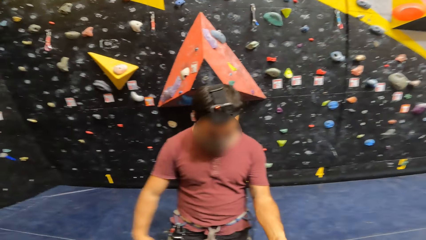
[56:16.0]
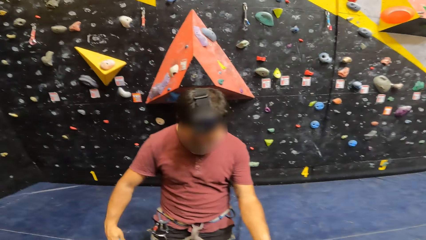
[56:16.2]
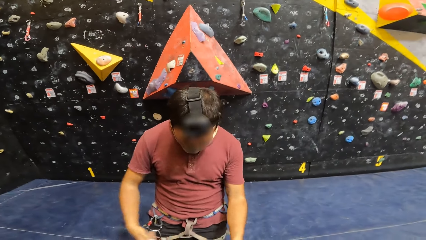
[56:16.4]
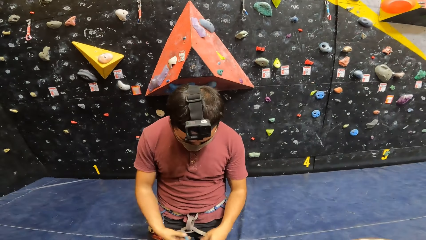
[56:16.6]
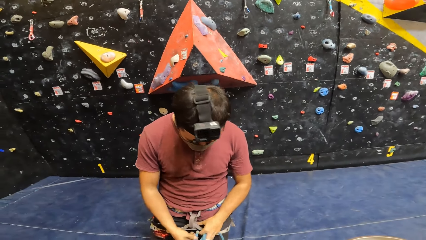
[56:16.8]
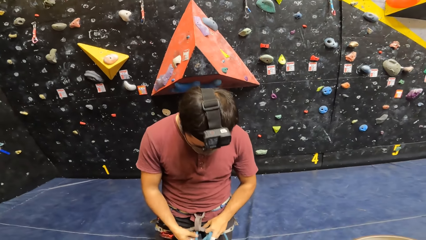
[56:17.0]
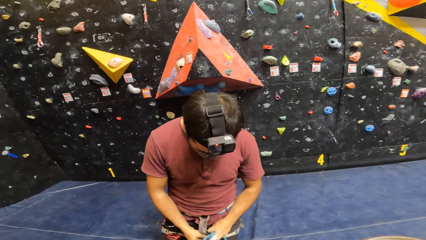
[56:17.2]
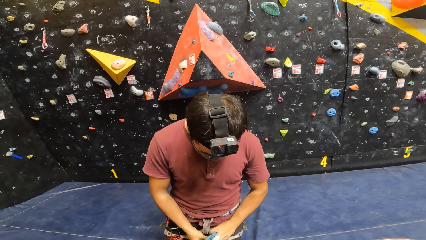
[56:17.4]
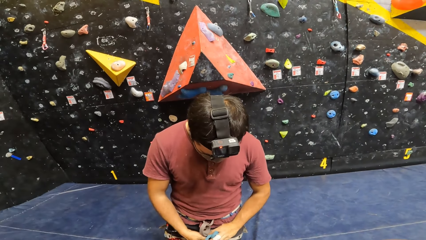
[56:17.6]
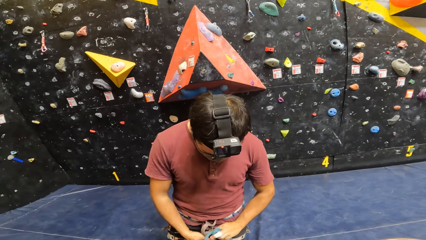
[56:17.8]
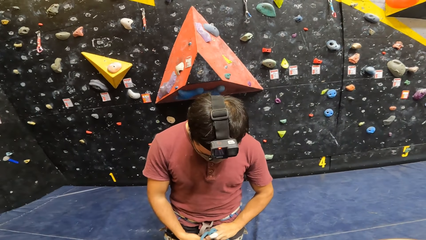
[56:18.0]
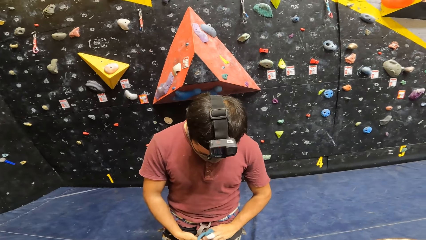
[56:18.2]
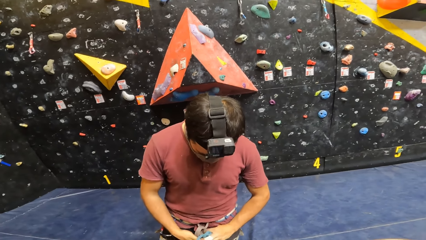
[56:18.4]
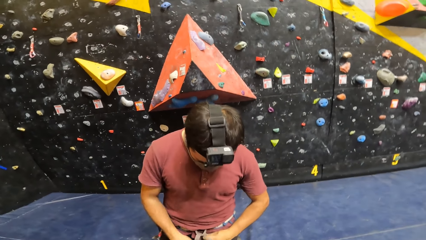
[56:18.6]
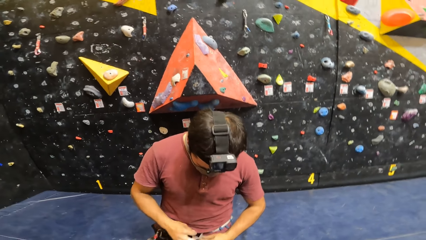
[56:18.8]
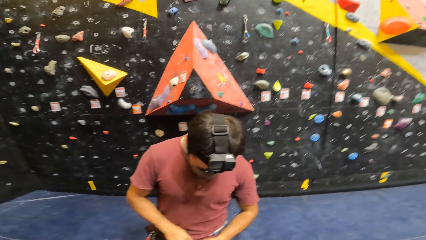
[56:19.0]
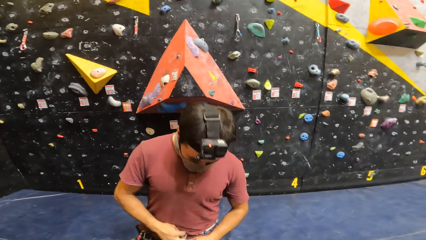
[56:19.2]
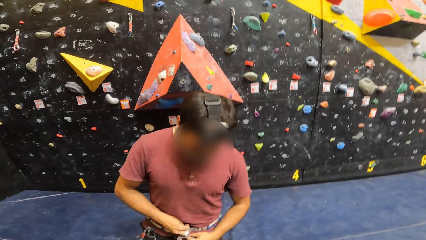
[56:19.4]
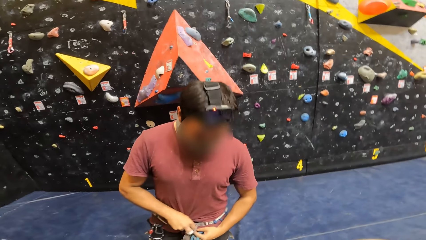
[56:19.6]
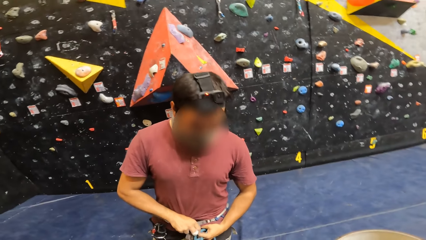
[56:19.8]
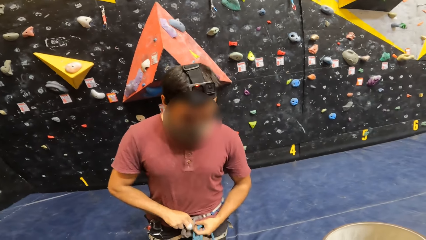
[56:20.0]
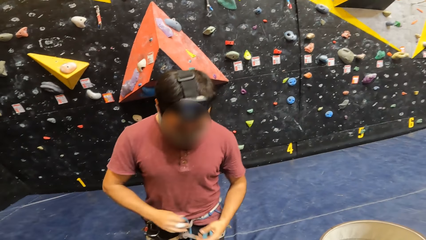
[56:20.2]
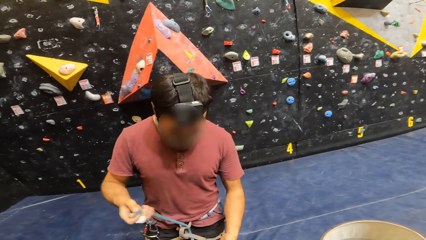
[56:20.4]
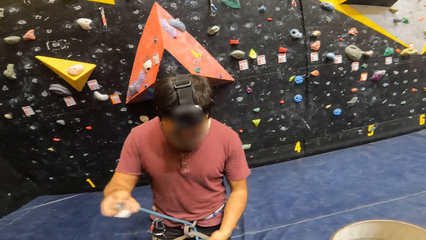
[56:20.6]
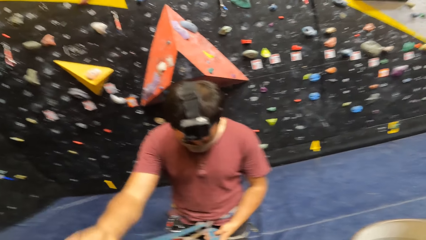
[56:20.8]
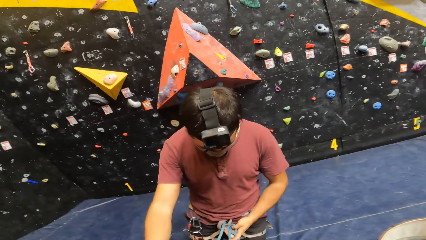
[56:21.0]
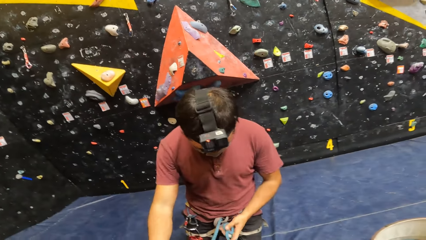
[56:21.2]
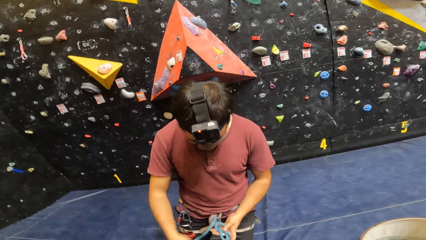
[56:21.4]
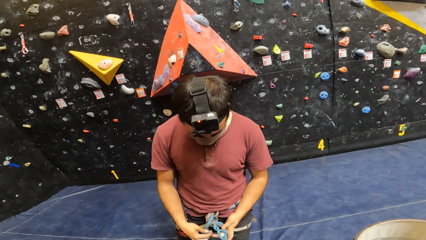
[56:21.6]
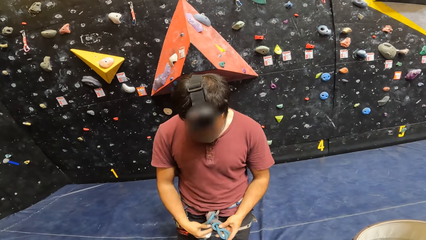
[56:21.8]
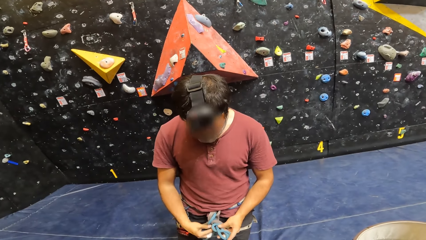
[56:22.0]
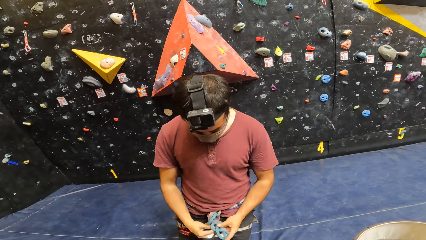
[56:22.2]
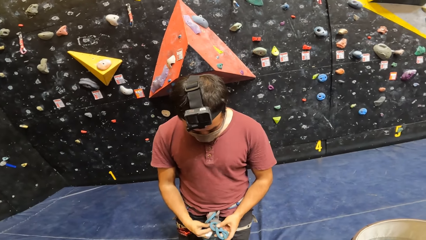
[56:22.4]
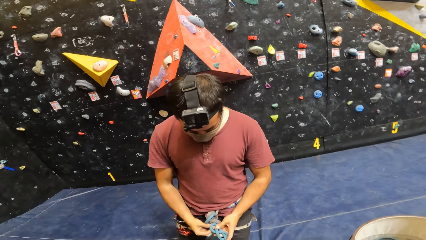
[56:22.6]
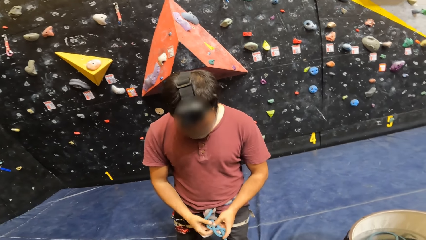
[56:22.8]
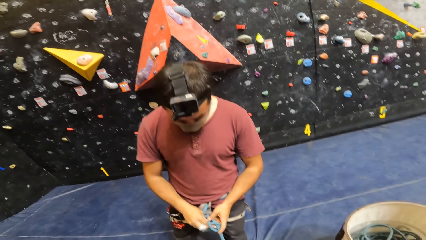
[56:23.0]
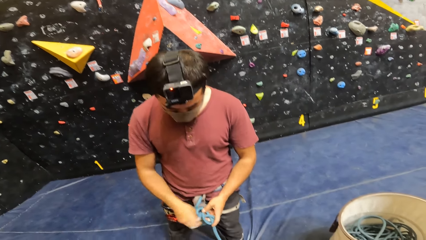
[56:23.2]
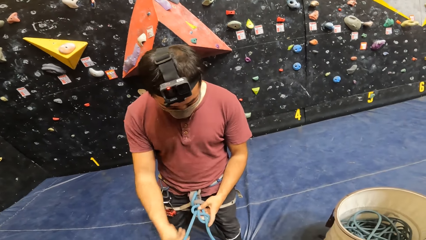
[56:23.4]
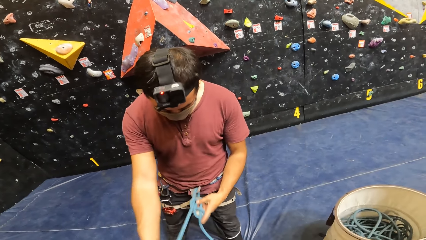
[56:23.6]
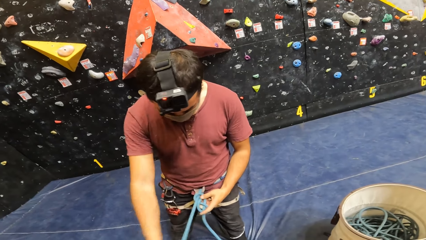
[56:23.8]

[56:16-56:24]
A person ties the climbing rope.

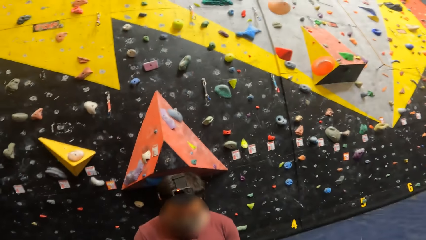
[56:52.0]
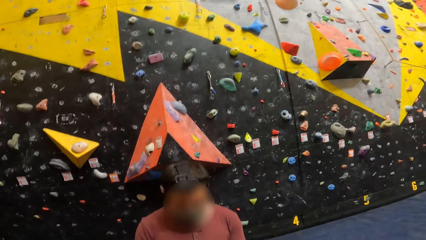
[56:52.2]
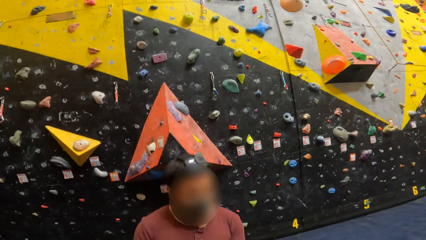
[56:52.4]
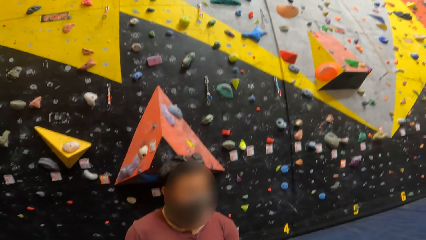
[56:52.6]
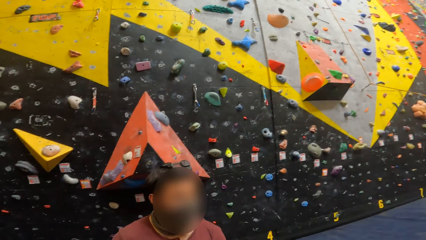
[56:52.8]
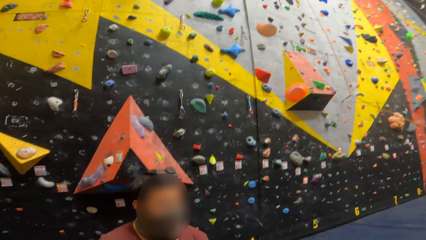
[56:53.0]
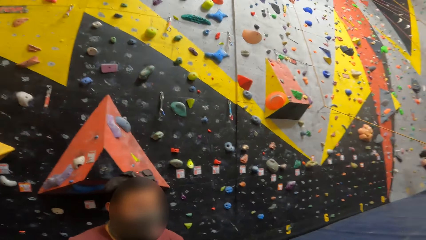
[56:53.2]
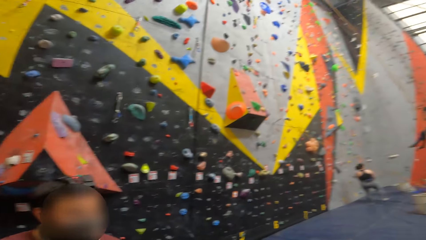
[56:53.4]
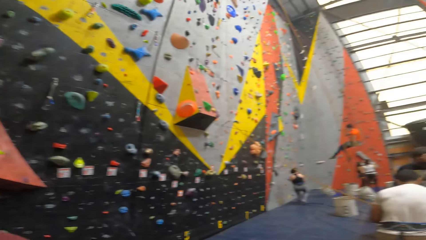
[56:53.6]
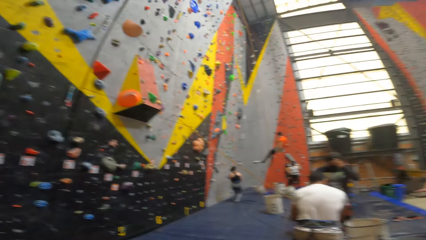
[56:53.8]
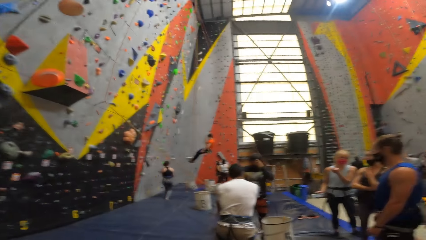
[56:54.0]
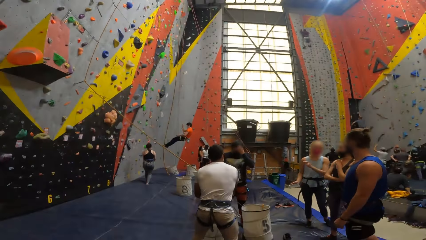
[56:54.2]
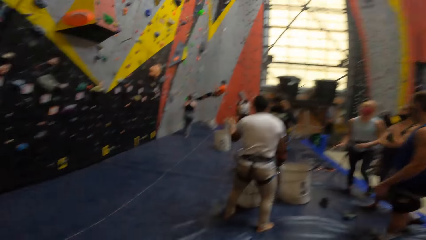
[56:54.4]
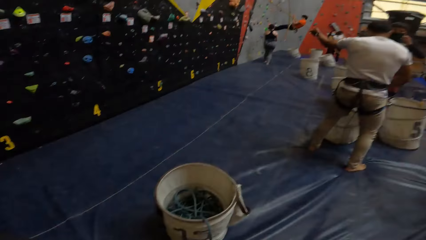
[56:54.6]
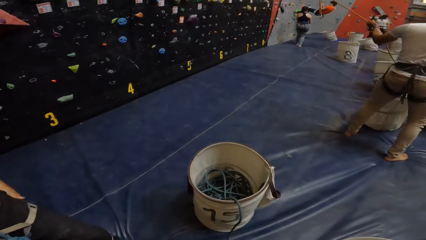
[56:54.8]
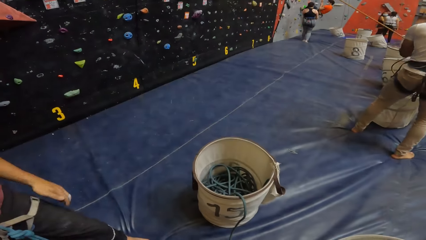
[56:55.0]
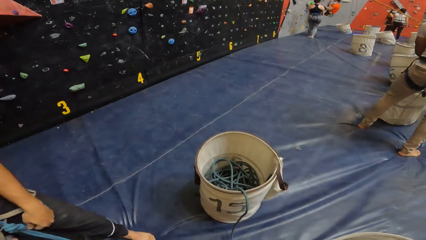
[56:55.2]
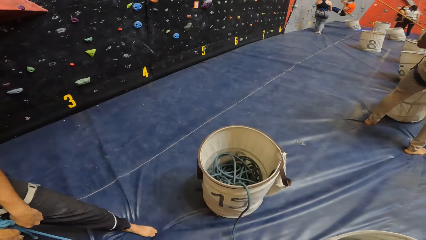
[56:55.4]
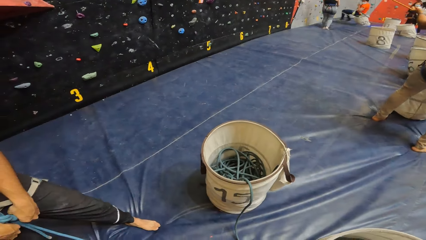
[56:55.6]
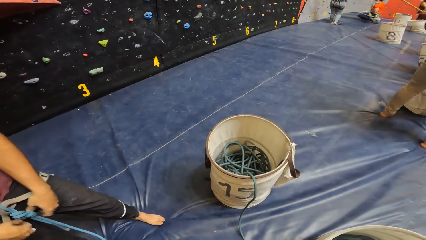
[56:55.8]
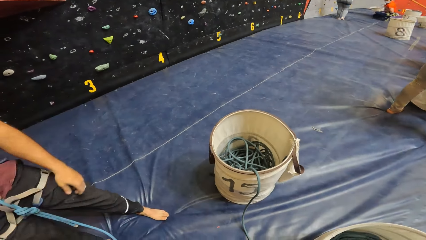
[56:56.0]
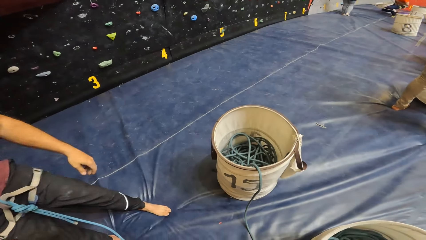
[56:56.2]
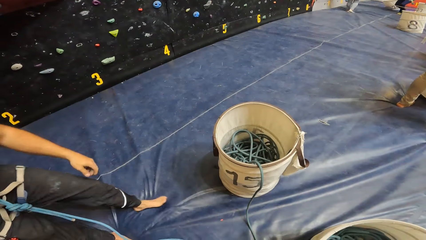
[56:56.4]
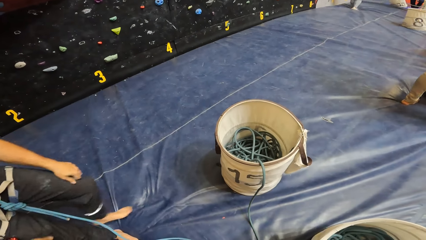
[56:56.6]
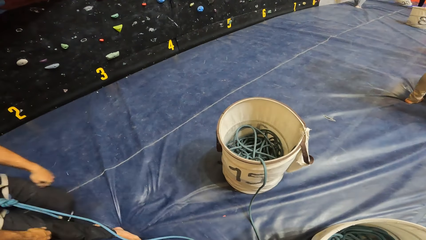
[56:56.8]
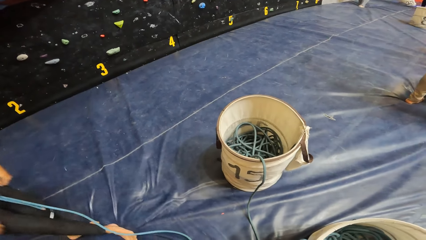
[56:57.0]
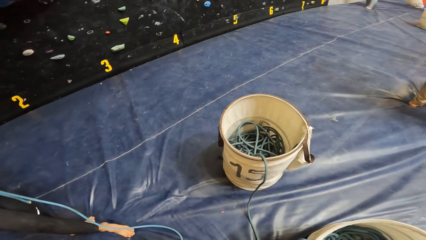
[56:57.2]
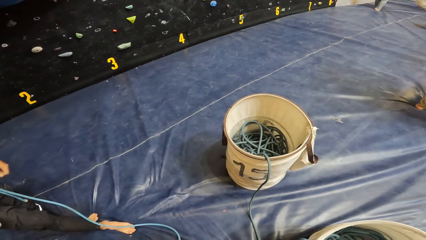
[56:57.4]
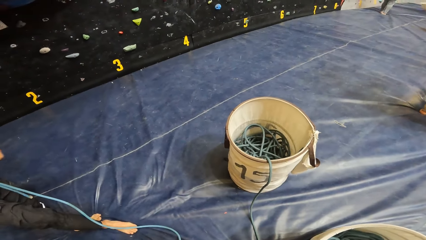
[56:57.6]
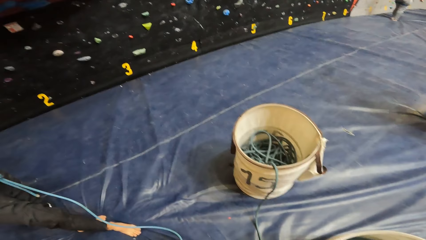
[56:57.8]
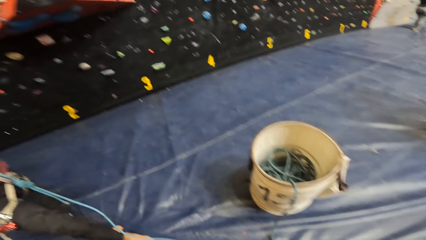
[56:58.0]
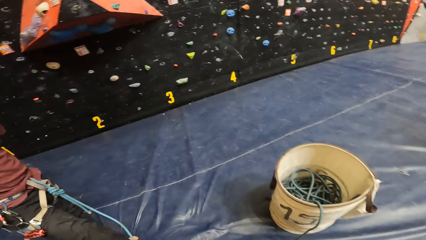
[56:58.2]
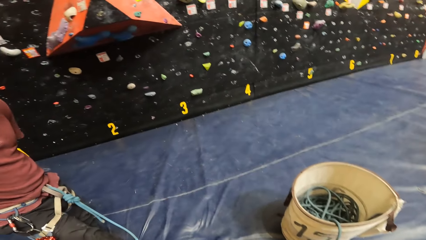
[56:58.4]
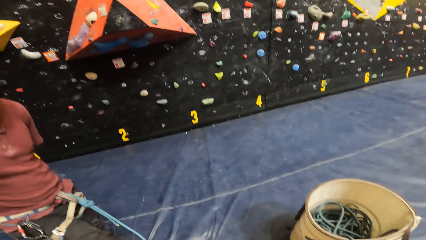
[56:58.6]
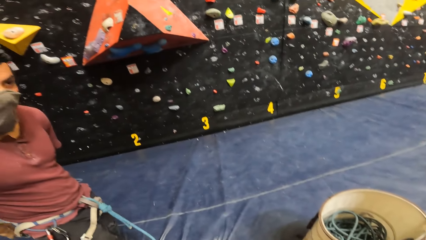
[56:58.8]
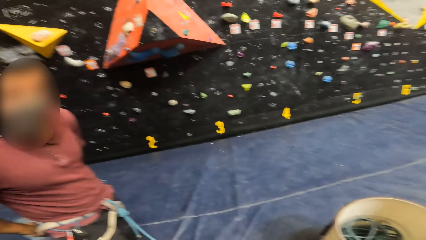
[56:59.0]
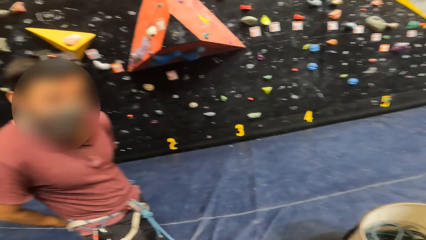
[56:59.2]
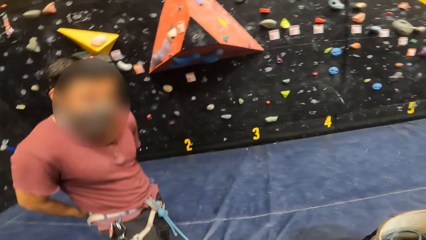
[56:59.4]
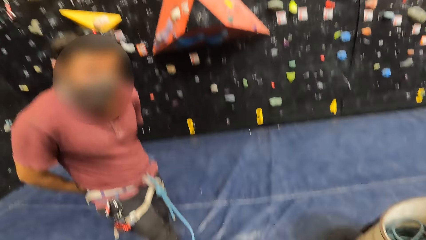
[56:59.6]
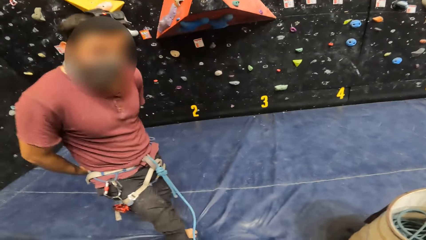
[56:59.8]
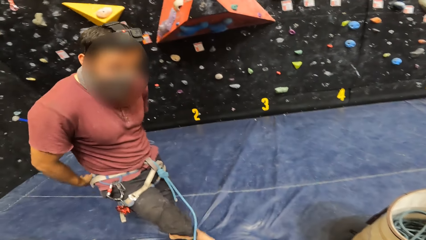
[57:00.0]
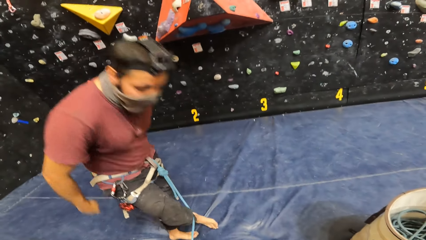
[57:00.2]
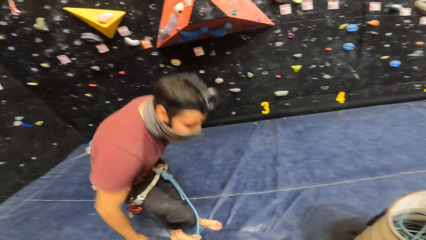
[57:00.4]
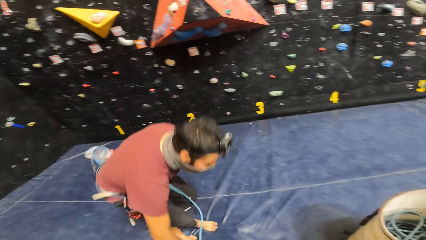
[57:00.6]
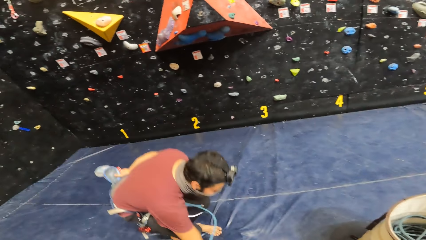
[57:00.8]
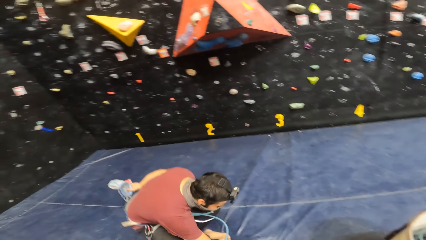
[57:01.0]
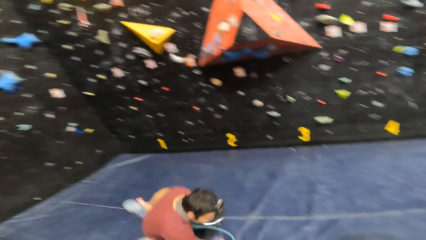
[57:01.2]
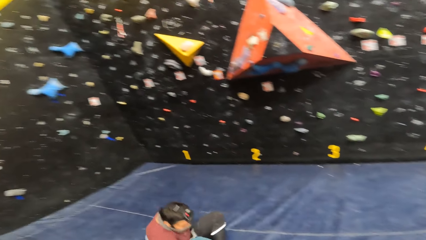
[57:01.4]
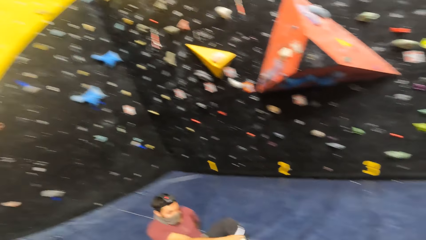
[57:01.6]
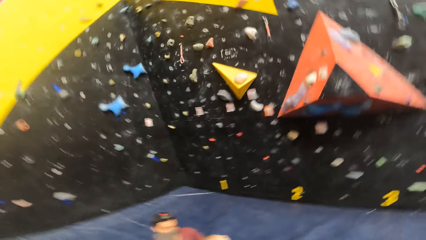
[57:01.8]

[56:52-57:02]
The camera wearer looks around. They look at the bucket.
